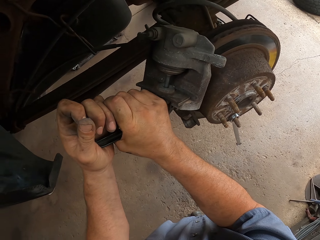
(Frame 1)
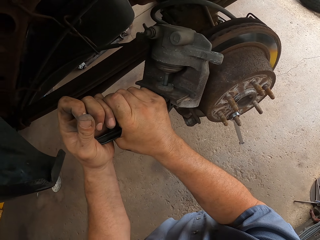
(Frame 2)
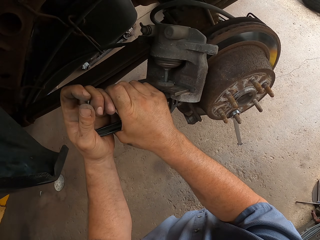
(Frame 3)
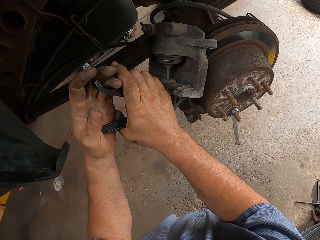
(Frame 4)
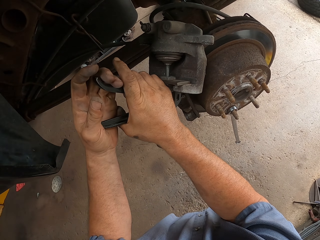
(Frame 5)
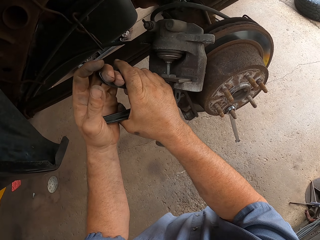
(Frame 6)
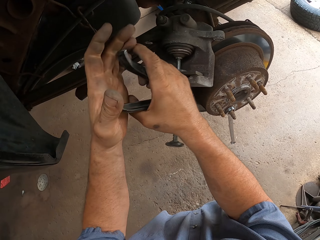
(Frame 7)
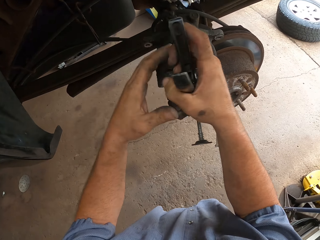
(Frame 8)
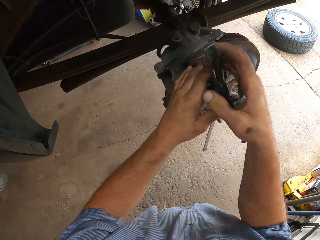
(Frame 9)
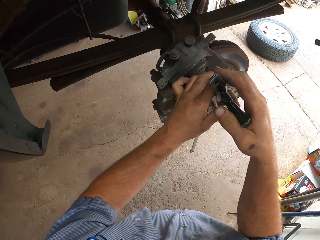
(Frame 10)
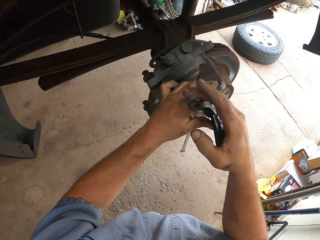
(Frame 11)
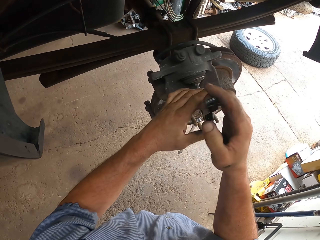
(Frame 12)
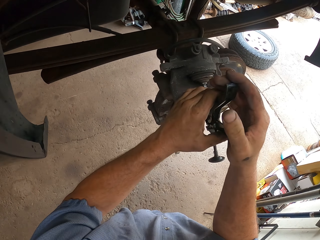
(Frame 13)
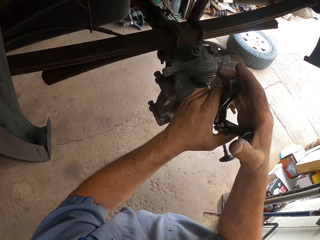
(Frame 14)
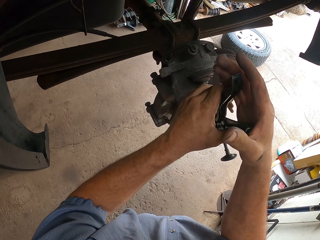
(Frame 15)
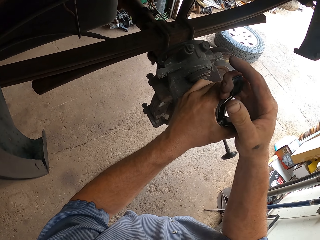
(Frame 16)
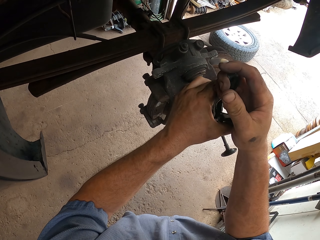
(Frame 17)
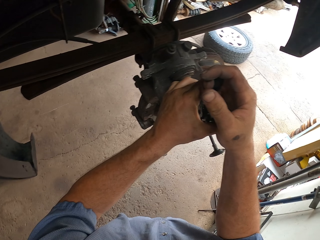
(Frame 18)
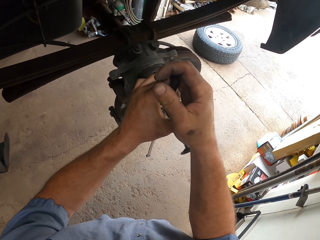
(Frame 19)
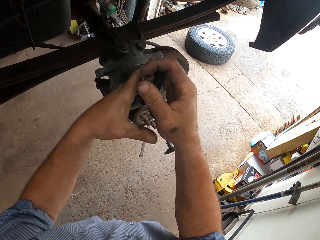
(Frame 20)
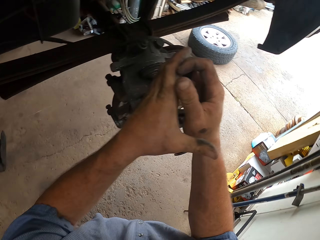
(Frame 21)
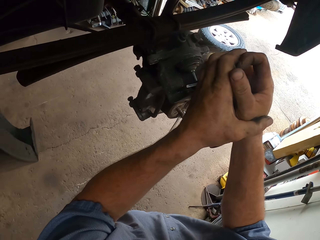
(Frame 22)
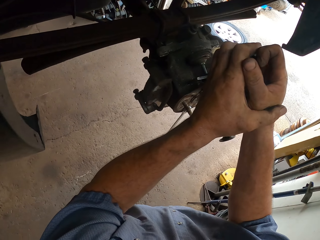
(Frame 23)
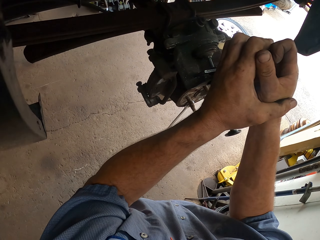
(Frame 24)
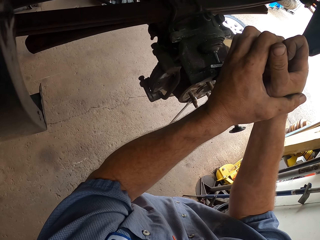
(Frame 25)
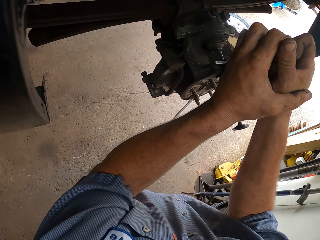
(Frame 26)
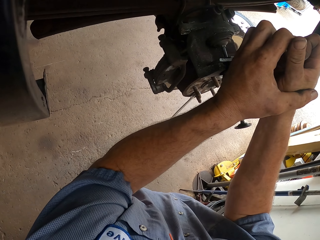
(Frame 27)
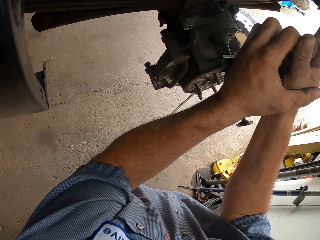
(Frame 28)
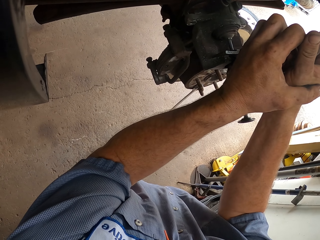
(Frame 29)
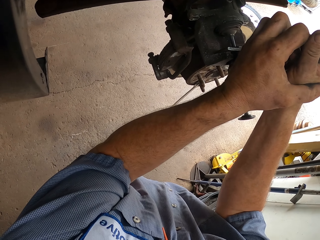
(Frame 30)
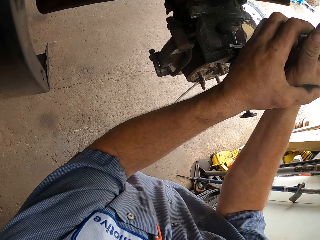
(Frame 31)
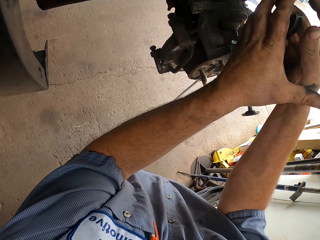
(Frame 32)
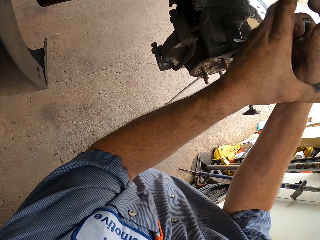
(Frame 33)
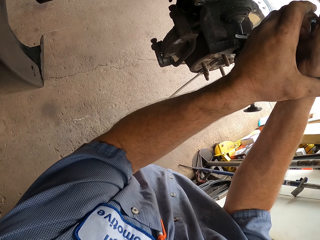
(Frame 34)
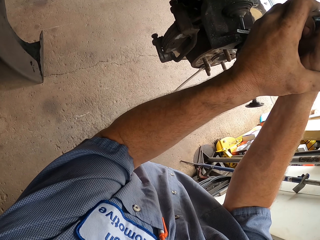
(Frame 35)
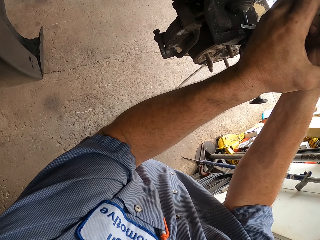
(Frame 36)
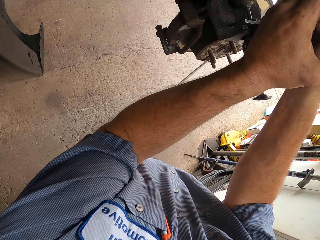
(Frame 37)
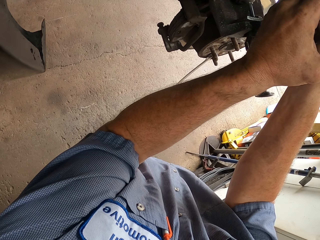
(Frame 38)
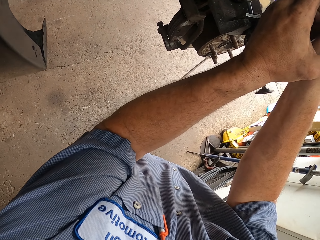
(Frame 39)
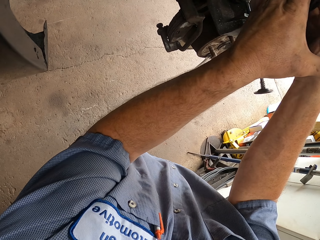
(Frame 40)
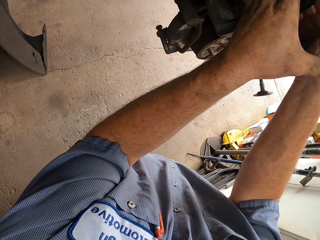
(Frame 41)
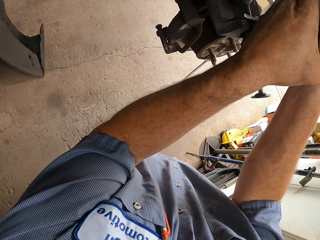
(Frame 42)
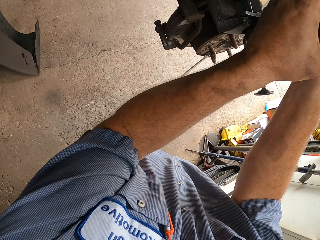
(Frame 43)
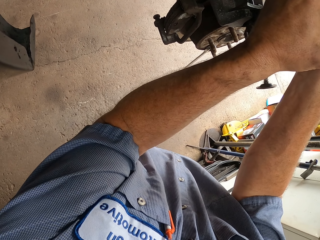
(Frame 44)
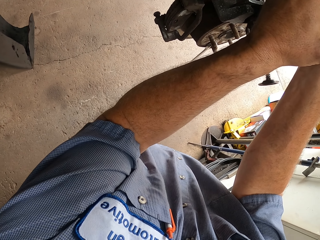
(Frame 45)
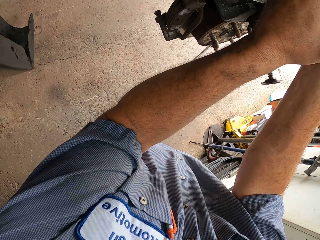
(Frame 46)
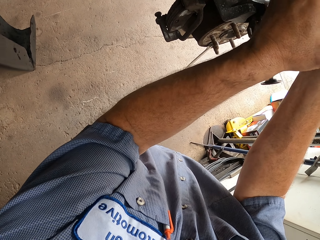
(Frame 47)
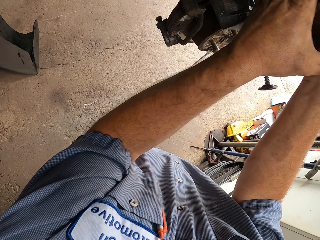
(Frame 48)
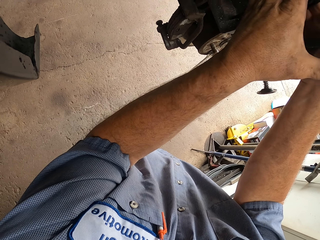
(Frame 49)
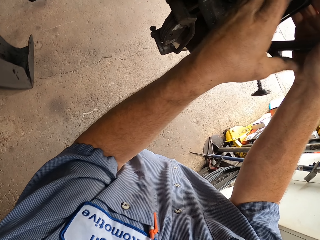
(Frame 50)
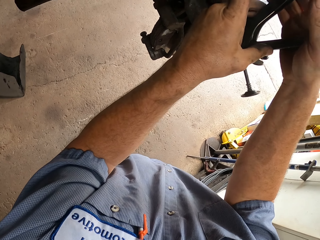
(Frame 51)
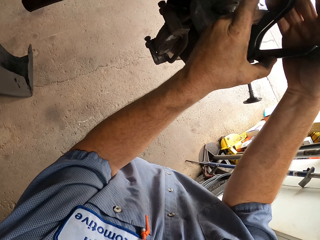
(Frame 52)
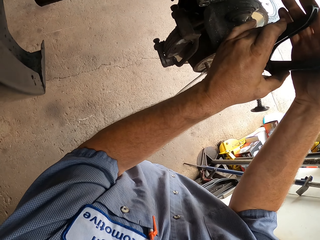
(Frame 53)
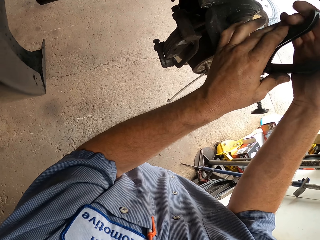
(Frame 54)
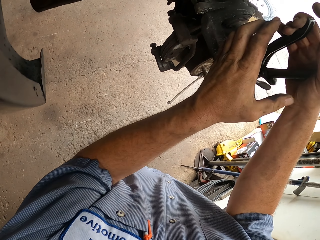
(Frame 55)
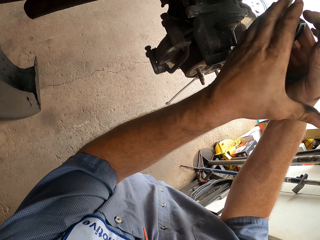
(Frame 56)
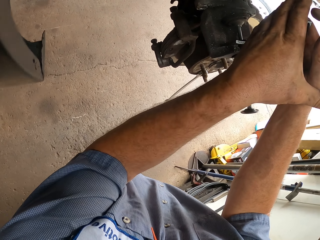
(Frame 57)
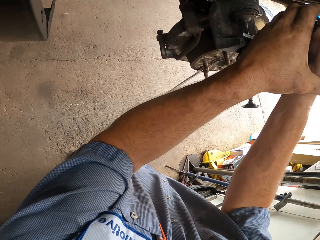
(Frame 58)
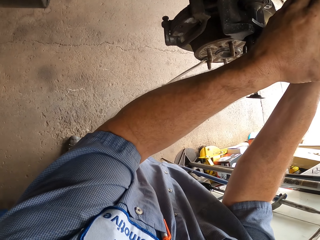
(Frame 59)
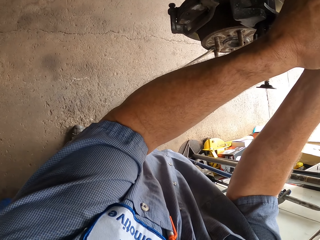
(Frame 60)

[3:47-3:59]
The camera wearer moves the brake pad. They press the pliers.

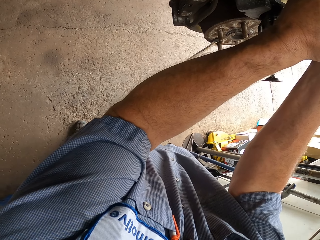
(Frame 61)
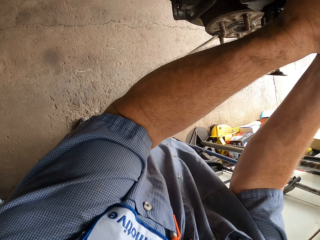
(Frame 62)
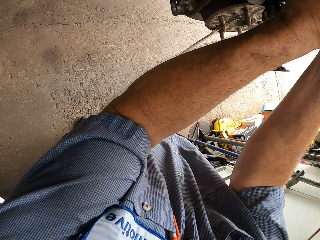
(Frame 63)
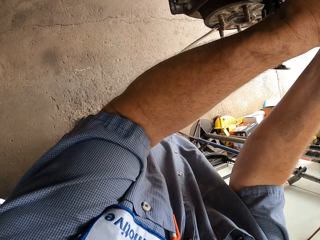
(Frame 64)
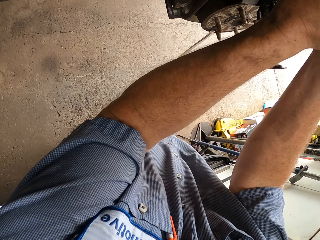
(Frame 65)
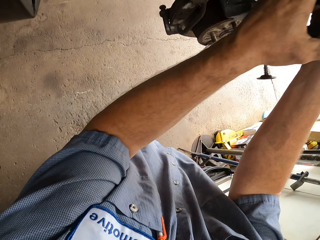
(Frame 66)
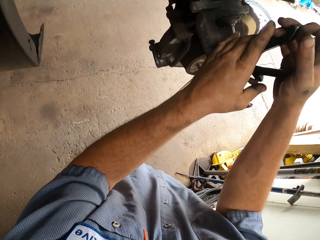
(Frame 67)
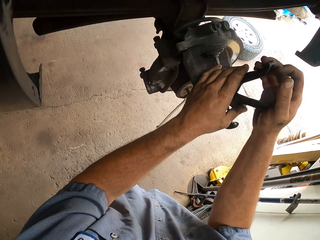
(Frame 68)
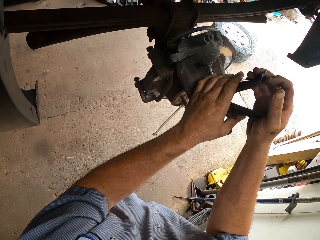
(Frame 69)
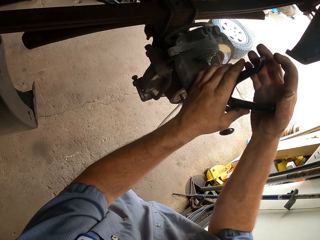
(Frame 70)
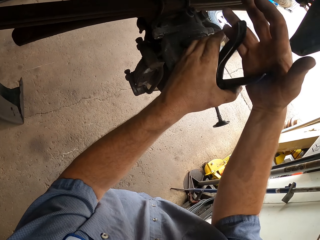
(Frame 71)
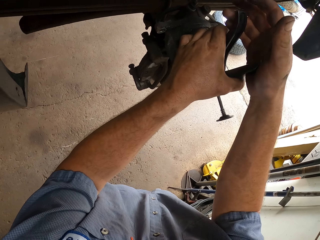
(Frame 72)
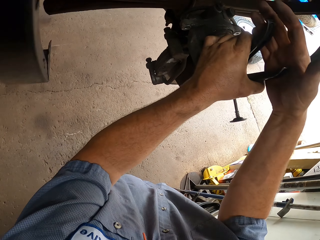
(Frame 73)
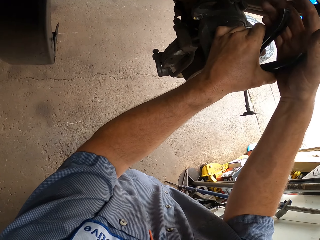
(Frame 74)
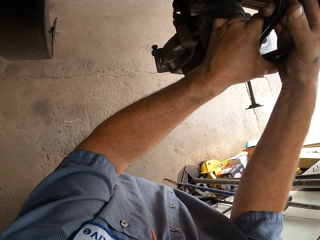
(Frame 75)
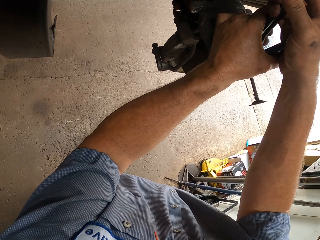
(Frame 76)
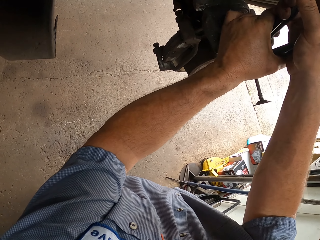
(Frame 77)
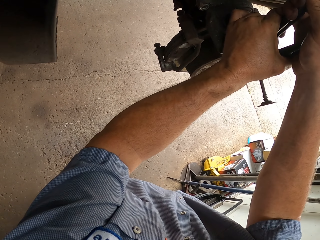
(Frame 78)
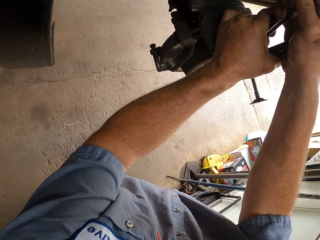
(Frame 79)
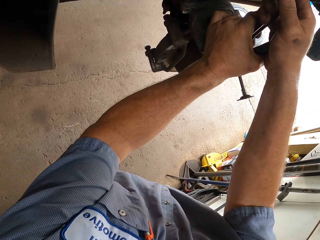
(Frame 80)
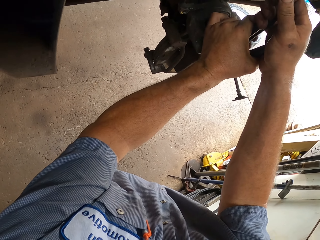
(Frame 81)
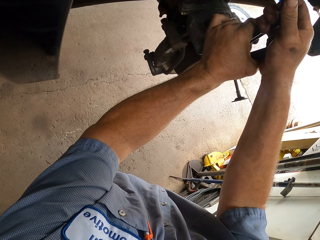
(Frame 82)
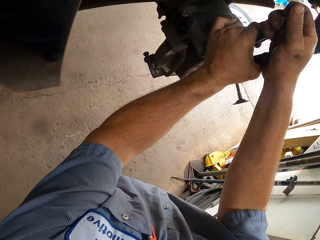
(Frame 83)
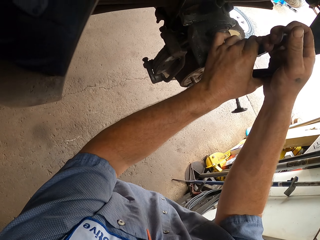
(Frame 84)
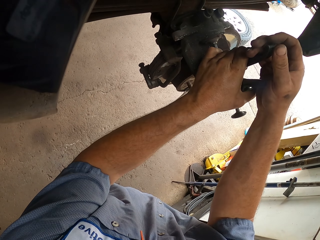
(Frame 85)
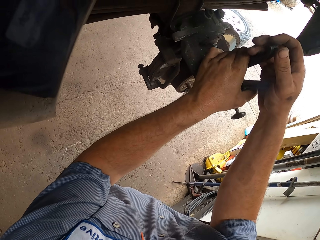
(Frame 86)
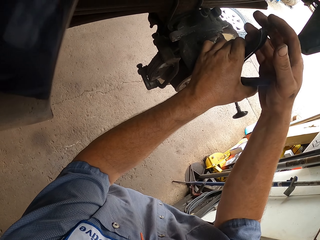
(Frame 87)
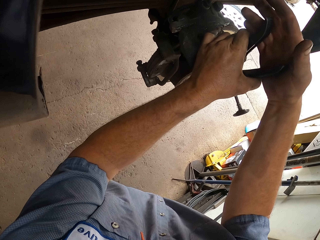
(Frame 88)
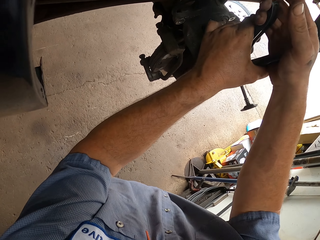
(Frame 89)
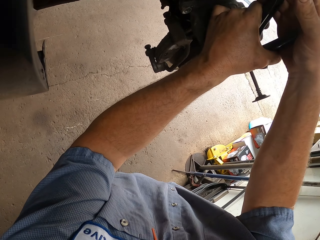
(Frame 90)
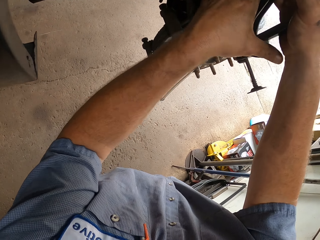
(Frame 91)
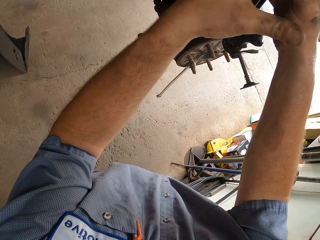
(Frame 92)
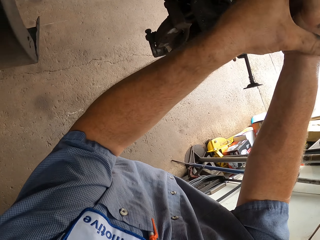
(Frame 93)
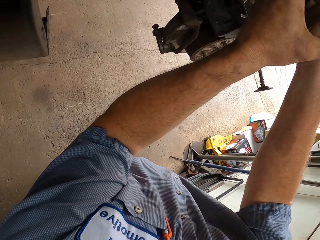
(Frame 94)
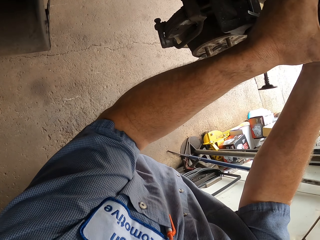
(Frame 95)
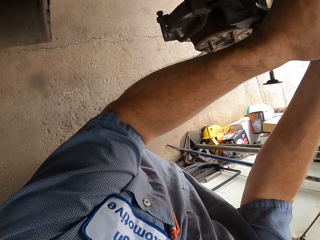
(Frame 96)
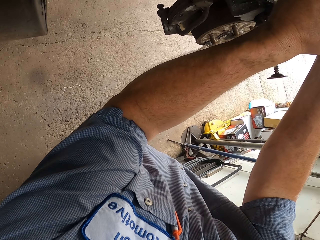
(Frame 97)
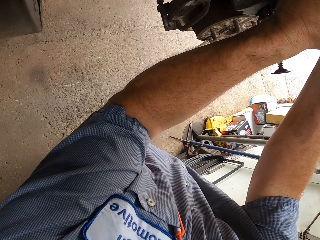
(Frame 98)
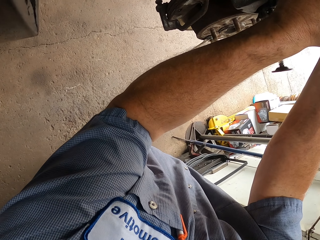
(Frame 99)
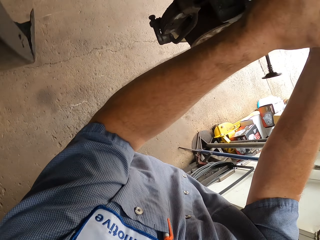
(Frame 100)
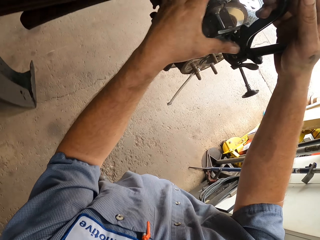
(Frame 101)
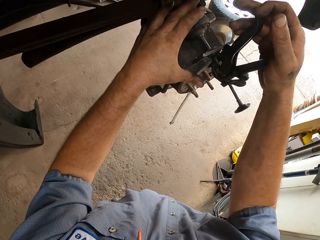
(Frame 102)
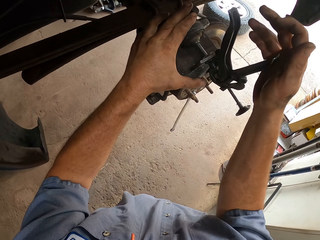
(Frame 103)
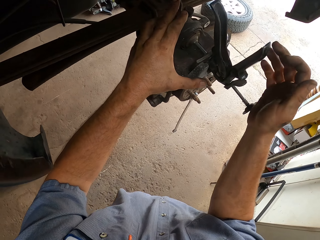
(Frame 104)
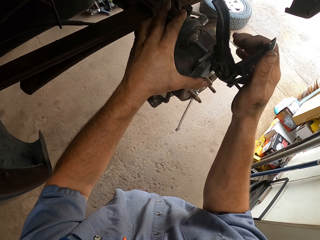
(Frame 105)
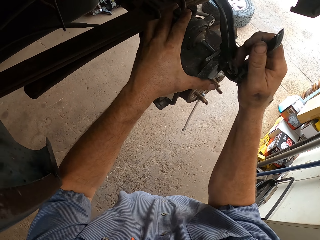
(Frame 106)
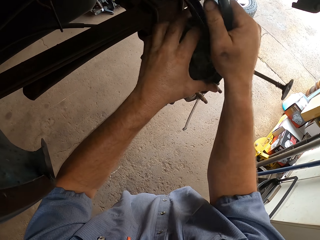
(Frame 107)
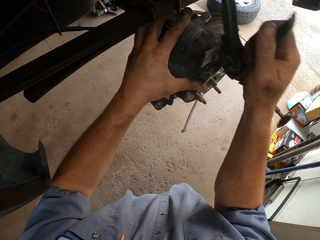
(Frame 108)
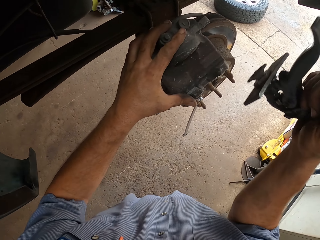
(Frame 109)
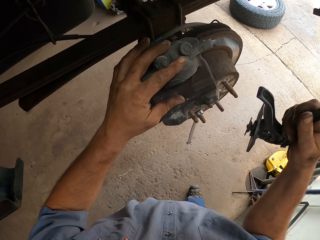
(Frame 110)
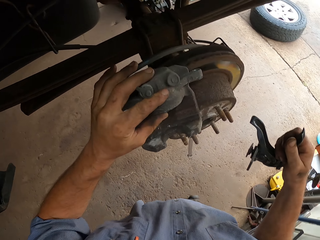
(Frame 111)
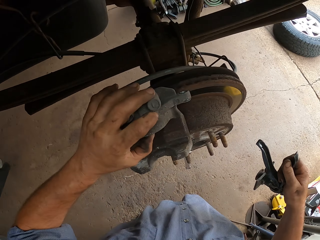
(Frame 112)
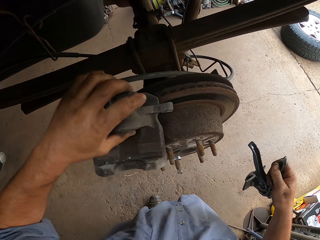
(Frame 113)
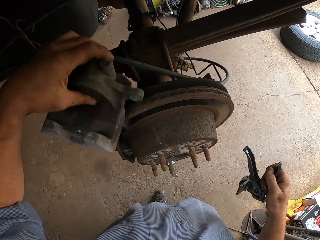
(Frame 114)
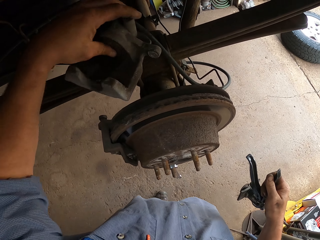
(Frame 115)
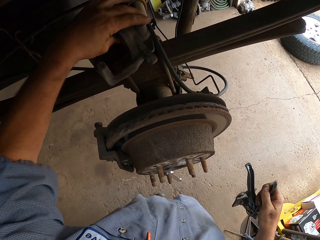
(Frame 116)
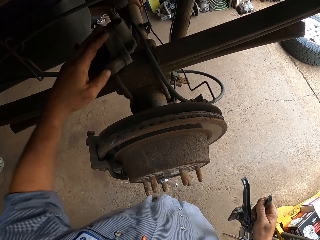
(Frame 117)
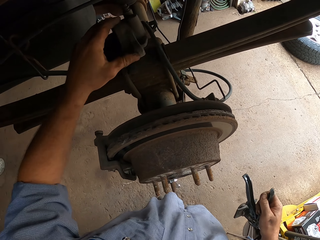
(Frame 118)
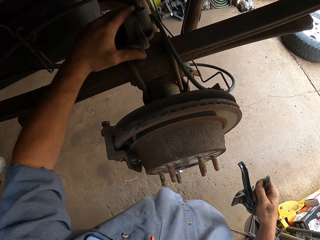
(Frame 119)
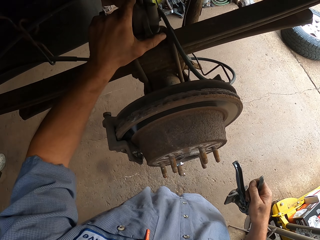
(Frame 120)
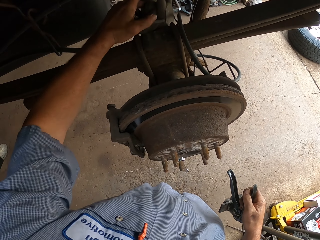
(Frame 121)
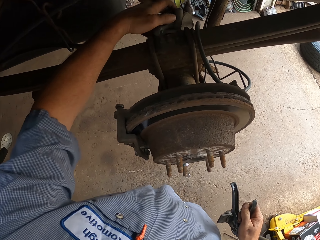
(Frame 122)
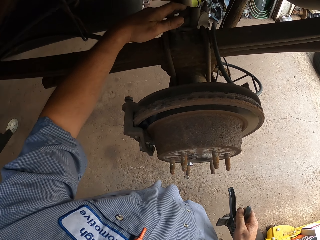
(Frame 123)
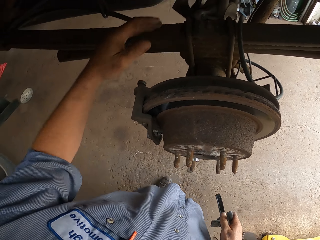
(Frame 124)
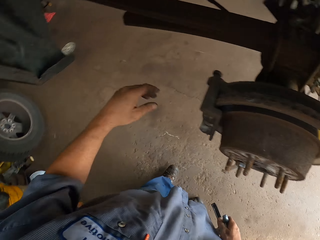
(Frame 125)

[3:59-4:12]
The camera wearer moves the left hand. They move the right hand. They pull the pliers. They make a step. They lift the brake pad. They push the brake pad.
